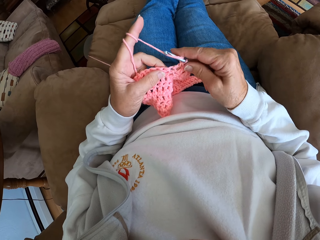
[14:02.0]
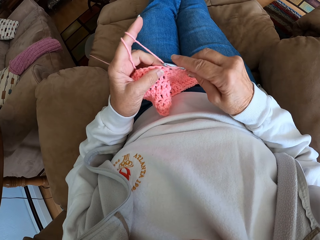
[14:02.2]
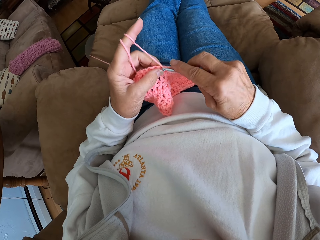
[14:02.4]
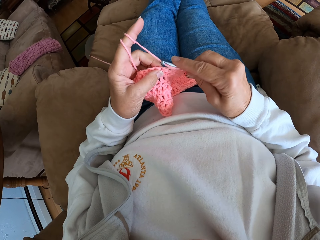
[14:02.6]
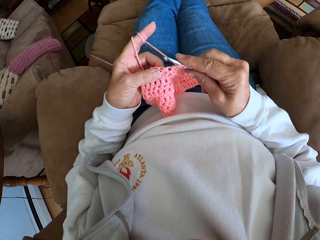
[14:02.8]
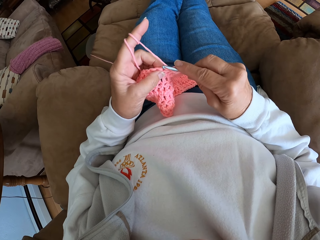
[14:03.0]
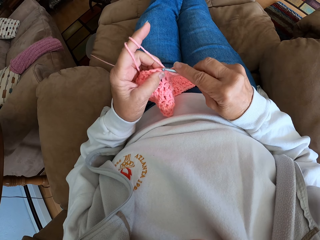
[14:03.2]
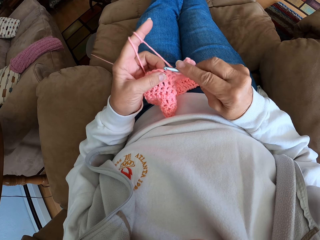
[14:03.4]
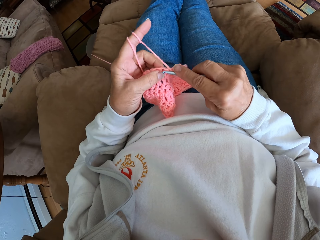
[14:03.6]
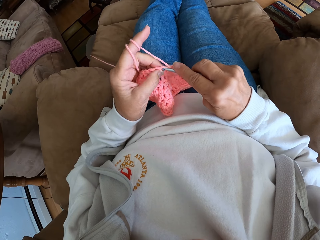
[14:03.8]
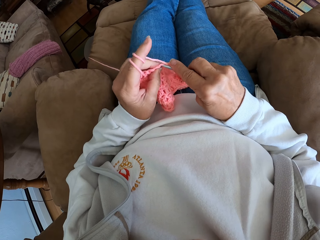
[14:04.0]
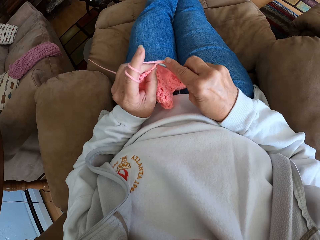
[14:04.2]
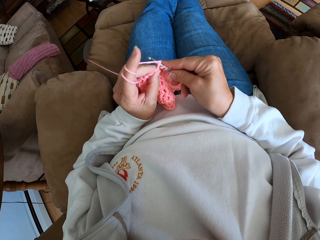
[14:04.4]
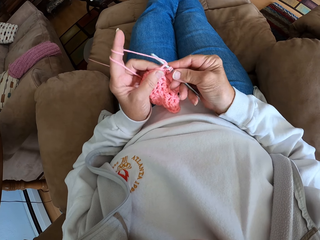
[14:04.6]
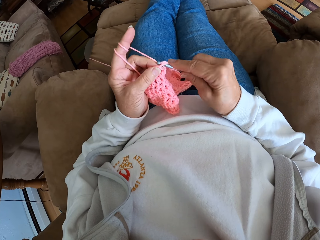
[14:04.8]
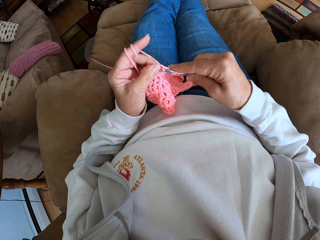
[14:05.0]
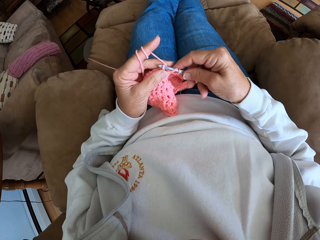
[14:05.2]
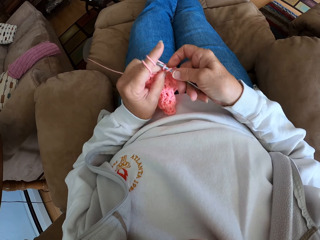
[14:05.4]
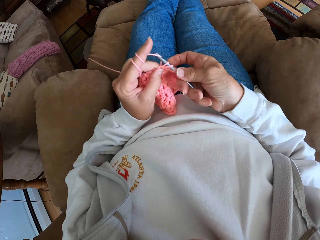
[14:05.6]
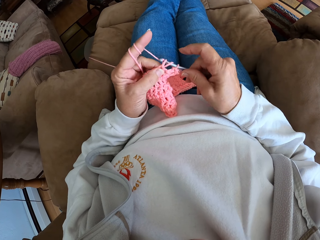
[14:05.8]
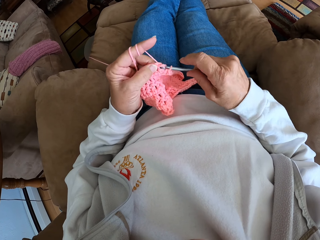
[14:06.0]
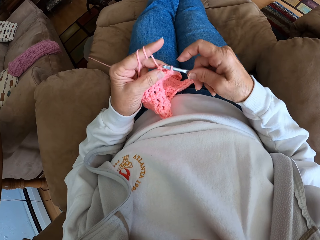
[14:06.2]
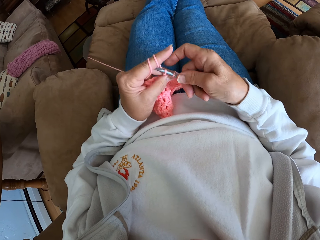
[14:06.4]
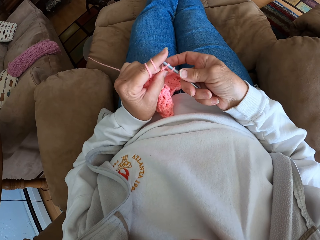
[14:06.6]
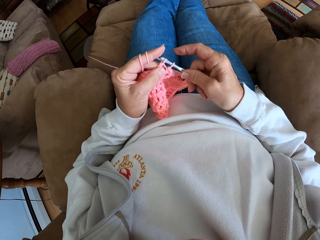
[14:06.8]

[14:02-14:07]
The camera wearer knits a fabric with a knitting needle.

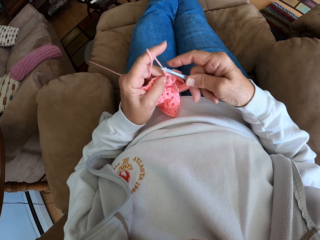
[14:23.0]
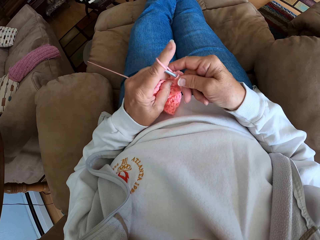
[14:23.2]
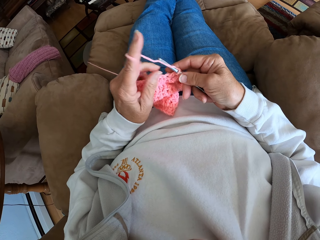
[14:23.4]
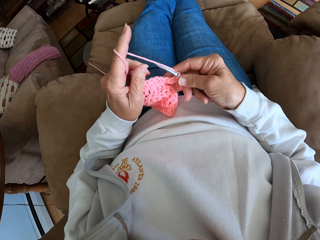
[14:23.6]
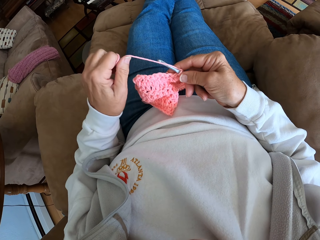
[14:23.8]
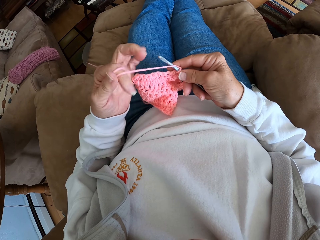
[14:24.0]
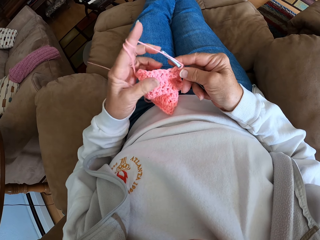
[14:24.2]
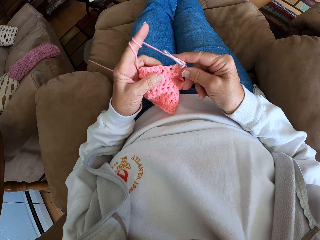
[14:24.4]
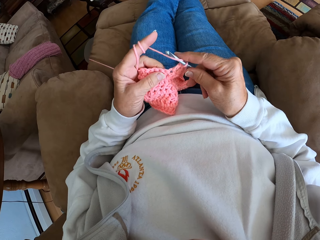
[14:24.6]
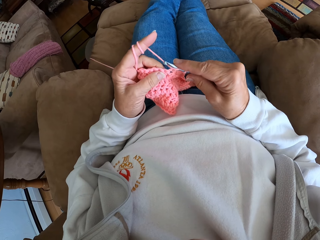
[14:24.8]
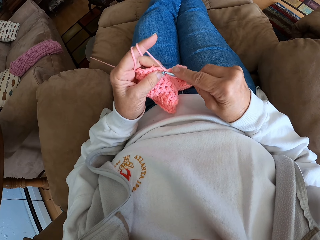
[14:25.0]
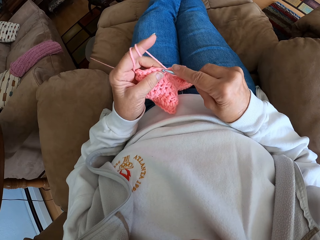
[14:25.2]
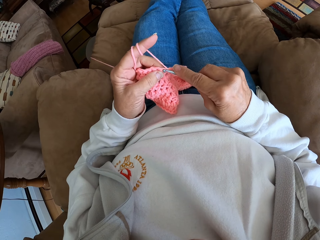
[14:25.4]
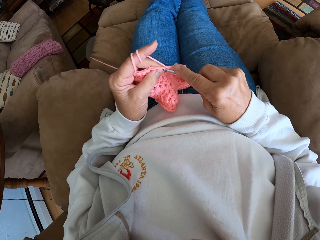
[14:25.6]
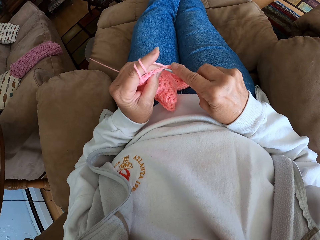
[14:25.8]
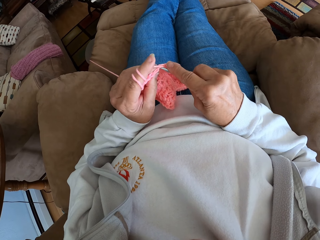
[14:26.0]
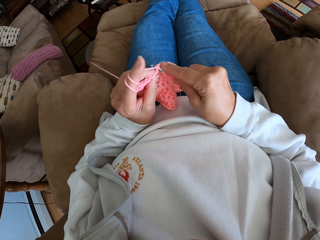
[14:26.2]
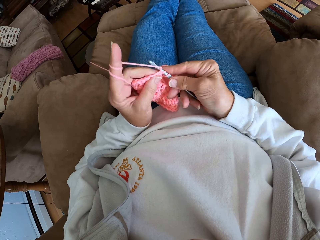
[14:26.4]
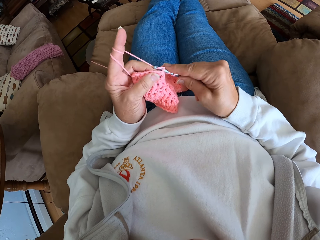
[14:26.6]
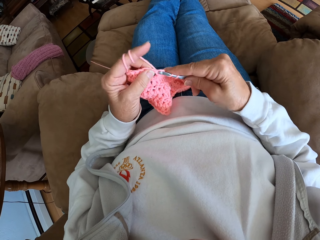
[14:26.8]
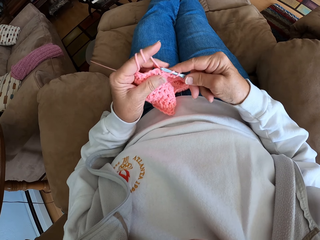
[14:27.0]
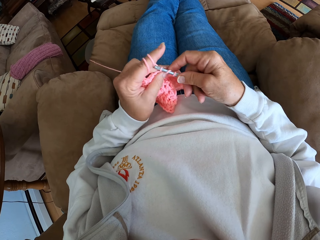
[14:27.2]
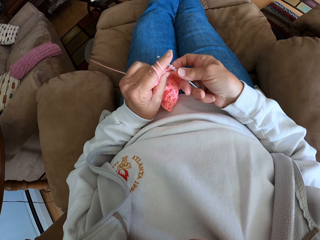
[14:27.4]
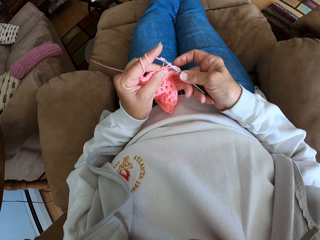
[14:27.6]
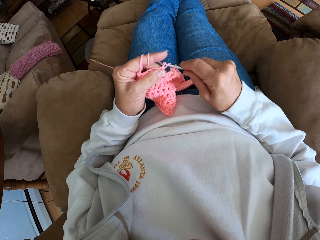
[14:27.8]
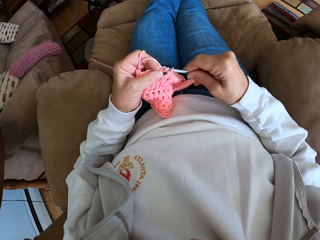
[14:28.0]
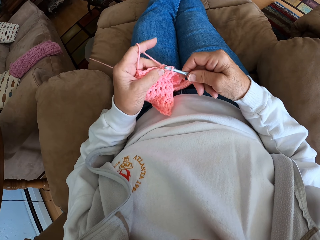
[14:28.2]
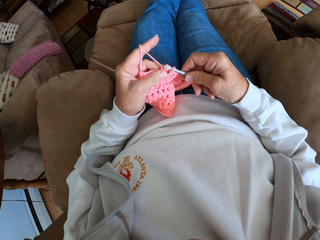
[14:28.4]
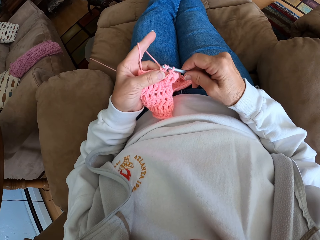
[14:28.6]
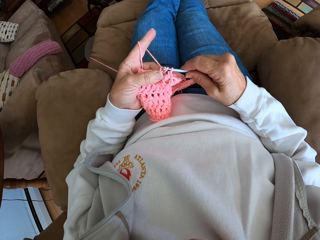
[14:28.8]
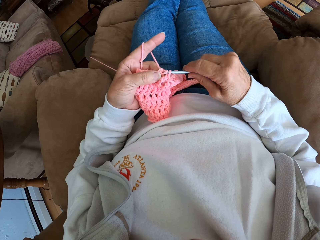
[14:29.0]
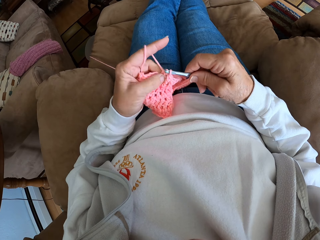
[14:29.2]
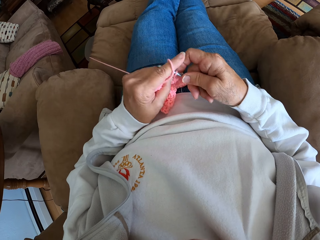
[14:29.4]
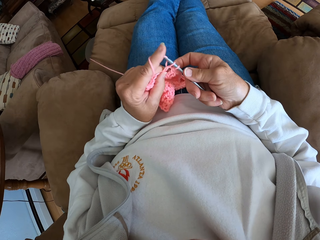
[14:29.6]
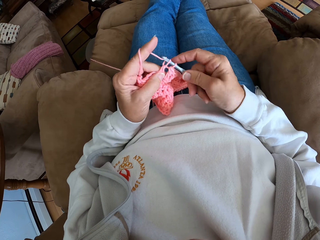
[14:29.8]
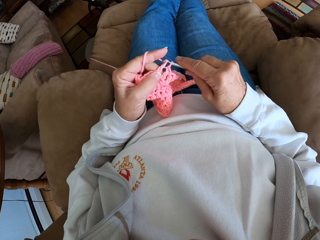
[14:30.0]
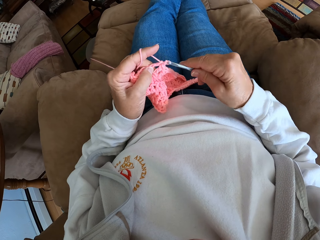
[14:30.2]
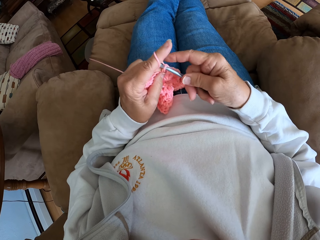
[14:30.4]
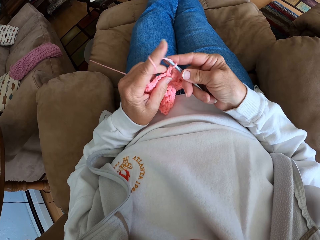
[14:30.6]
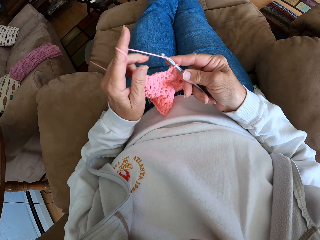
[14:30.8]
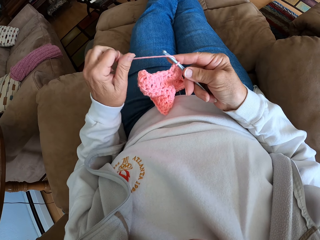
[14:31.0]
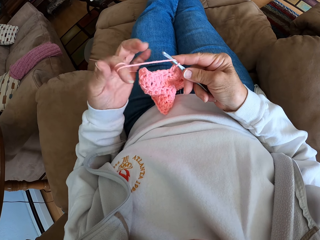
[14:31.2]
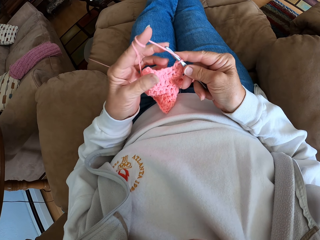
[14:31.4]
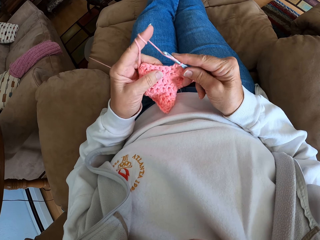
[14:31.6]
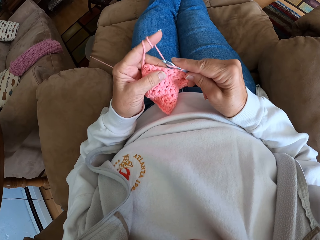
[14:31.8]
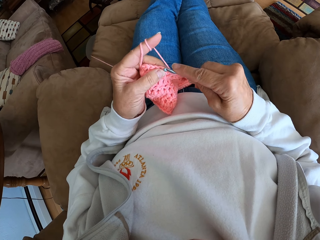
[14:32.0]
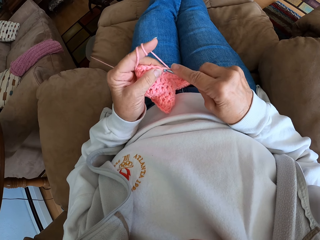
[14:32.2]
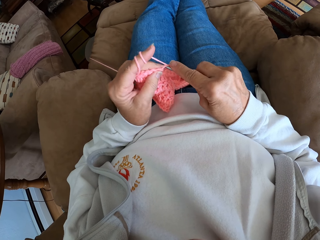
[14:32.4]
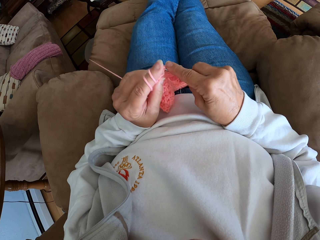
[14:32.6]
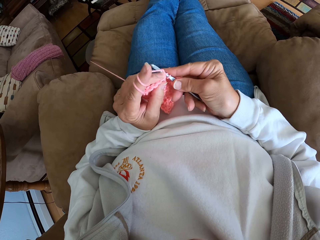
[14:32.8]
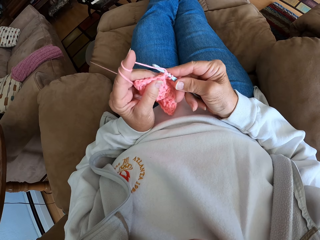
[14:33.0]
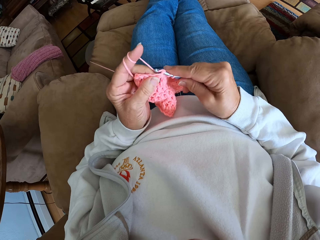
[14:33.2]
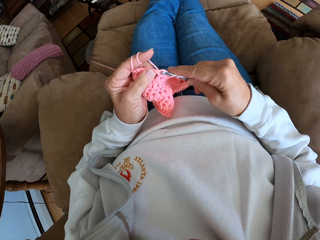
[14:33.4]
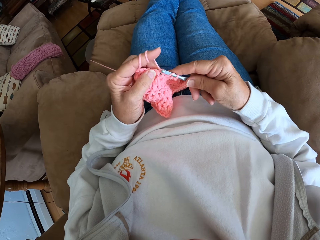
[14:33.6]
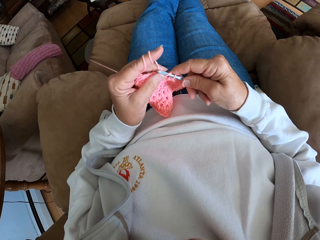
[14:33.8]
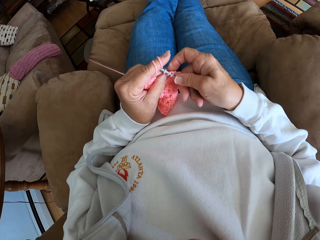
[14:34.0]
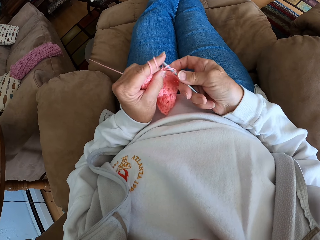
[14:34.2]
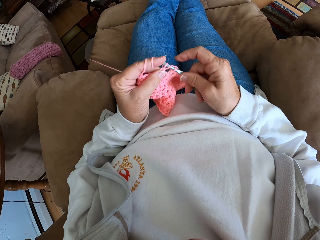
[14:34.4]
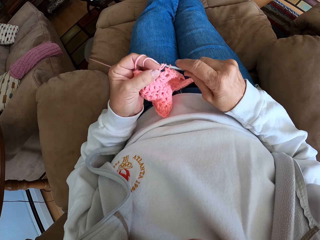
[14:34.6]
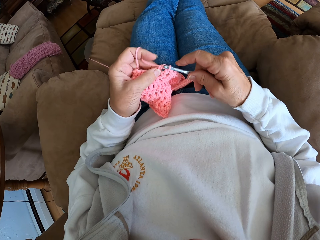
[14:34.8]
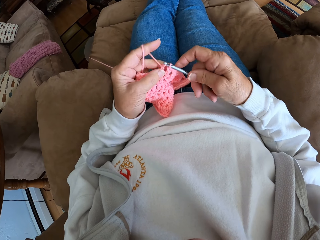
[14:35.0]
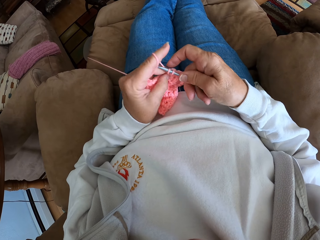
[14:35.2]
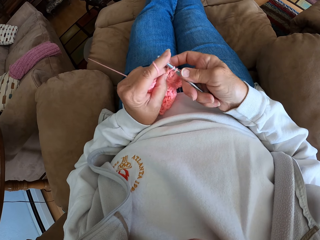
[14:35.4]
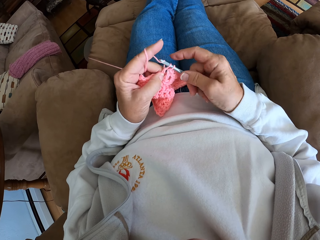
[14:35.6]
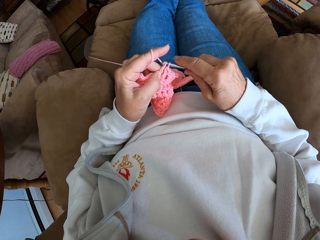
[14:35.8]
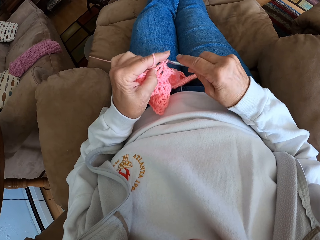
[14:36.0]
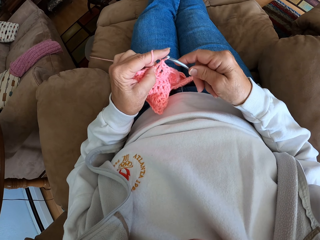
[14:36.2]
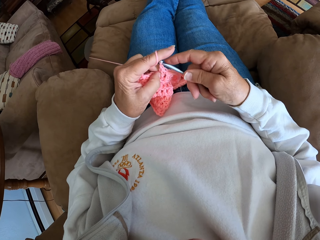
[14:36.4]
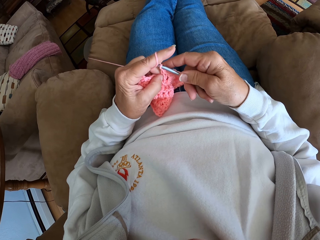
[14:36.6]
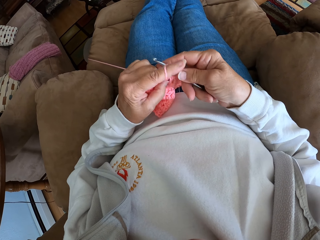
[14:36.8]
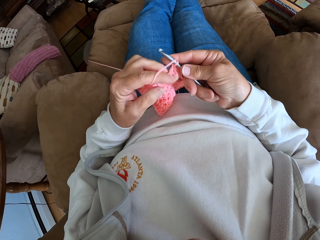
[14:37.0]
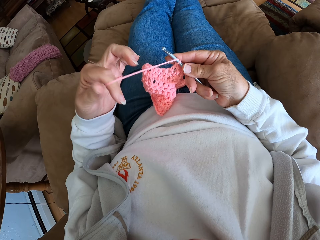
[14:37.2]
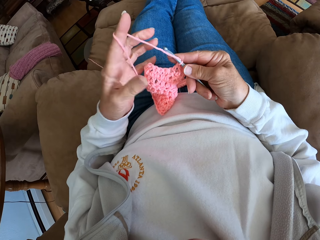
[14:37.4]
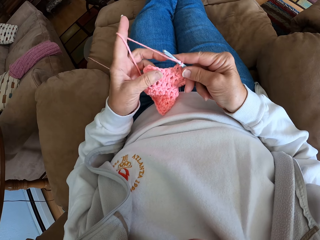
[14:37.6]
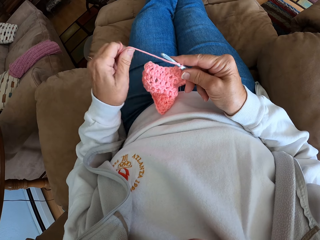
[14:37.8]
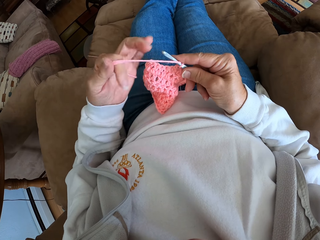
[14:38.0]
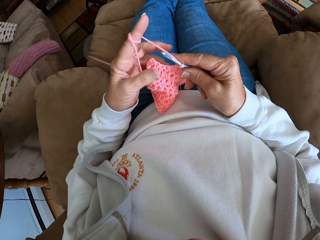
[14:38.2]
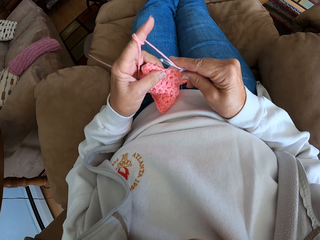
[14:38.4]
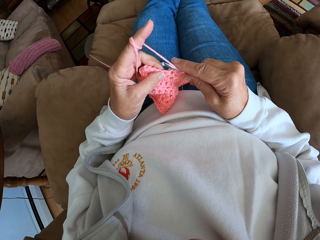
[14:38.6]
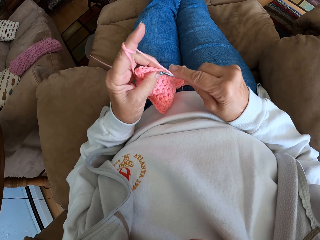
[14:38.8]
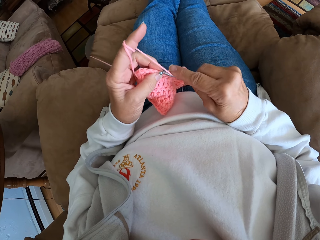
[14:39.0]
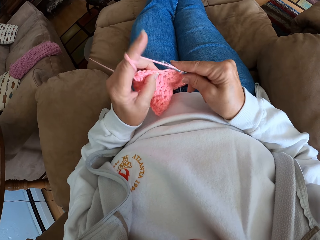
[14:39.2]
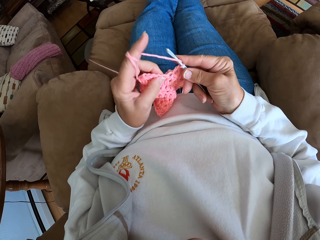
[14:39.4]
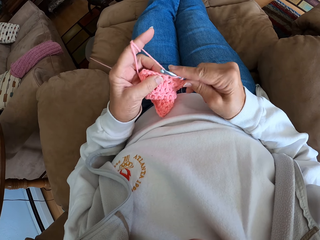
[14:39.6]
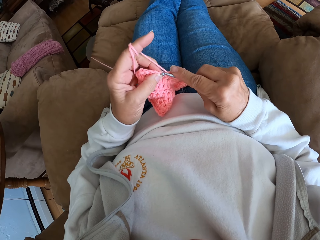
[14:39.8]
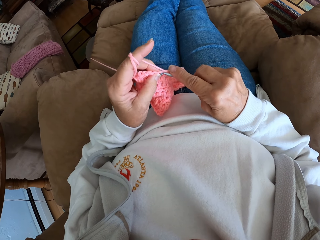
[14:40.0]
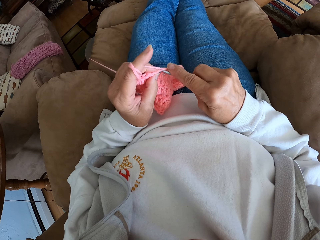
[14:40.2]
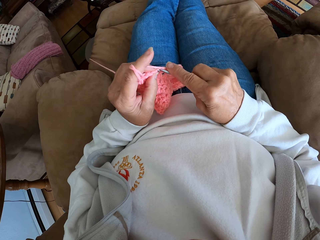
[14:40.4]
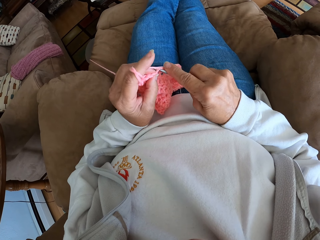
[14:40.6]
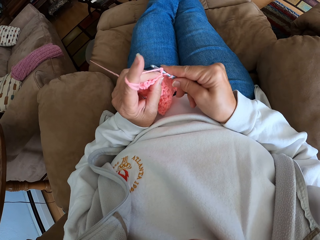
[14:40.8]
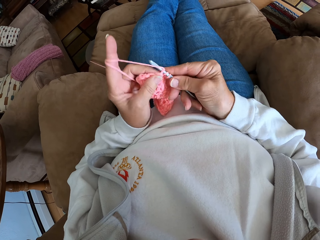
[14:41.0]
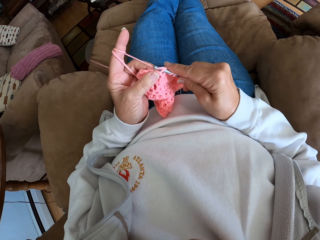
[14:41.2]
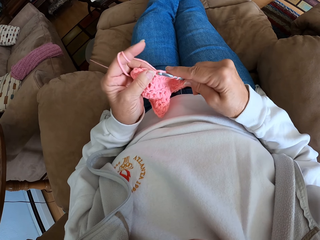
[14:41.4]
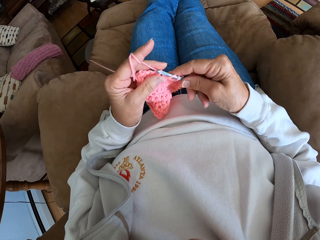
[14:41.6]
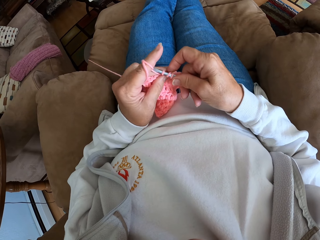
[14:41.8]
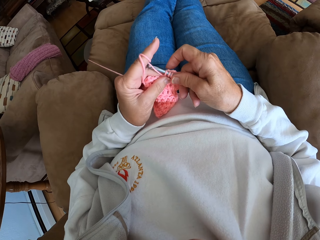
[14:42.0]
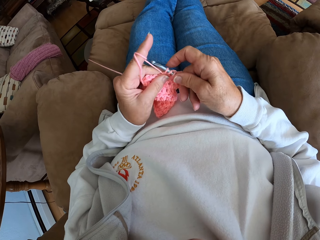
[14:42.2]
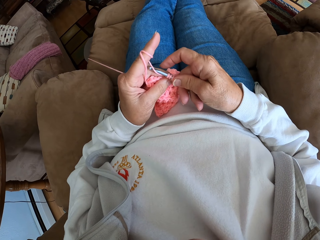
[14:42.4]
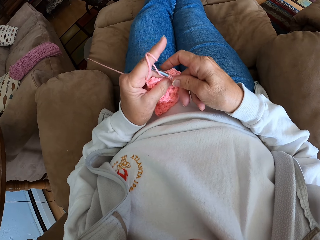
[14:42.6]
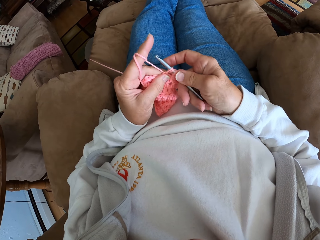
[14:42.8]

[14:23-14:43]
The camera wearer adjusts a knitting thread with hands. They knit a fabric with a knitting needle. They adjust the knitting thread with hands. They knit the fabric with the knitting needle. They coil the knitting thread to a finger. They knit the fabric with the knitting needle.
